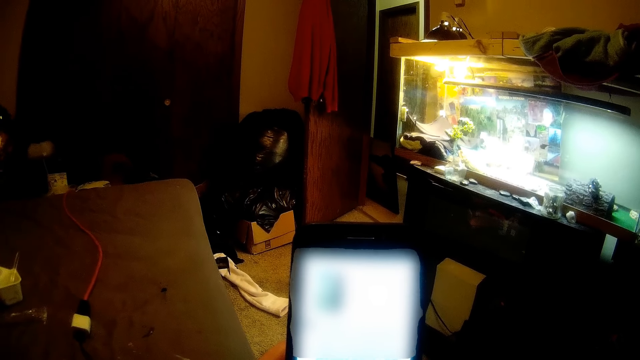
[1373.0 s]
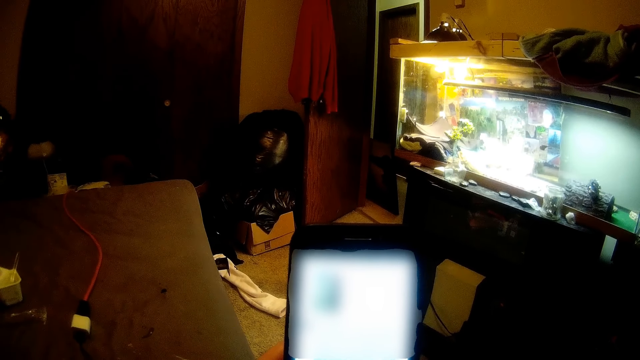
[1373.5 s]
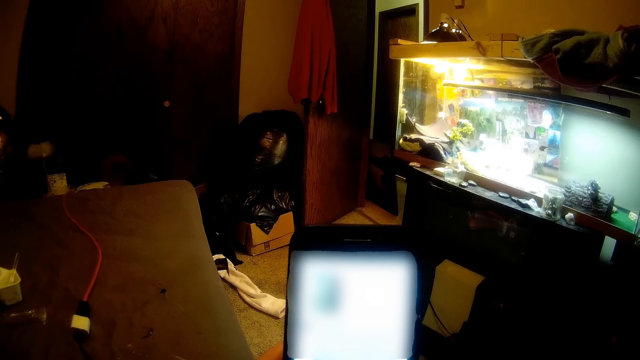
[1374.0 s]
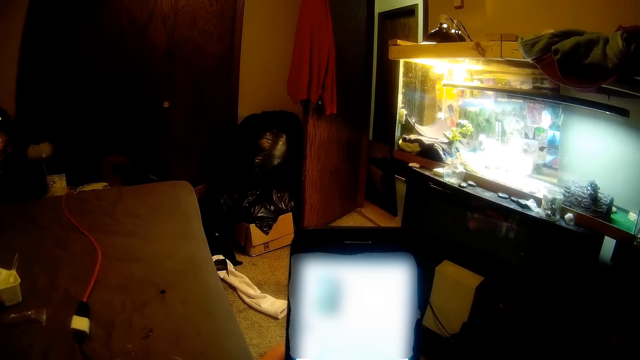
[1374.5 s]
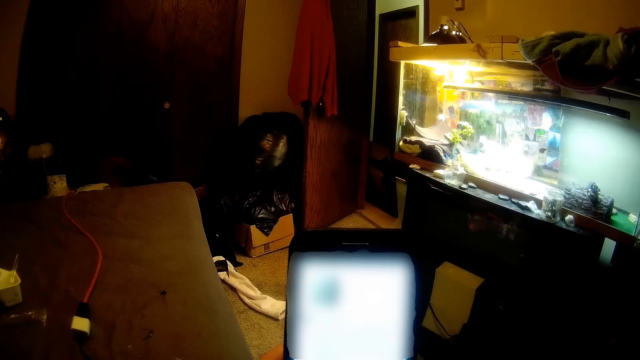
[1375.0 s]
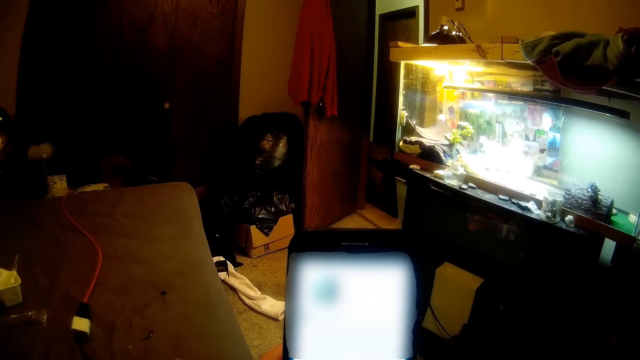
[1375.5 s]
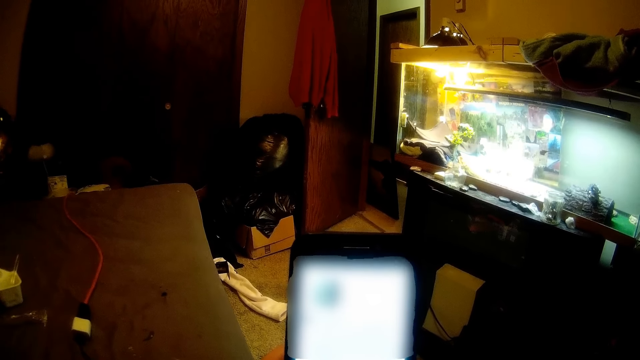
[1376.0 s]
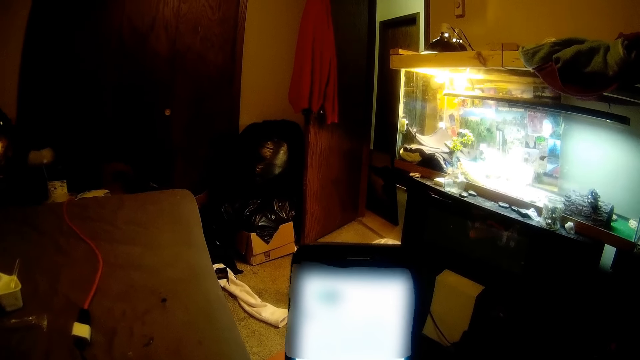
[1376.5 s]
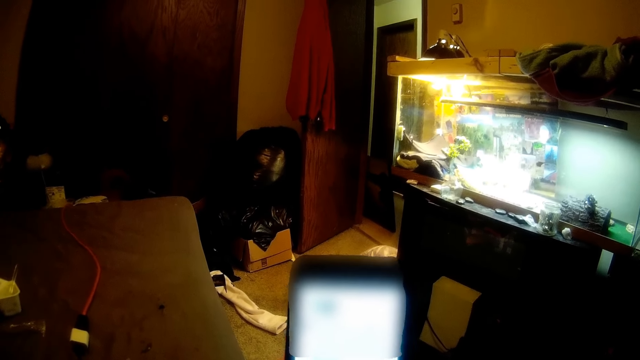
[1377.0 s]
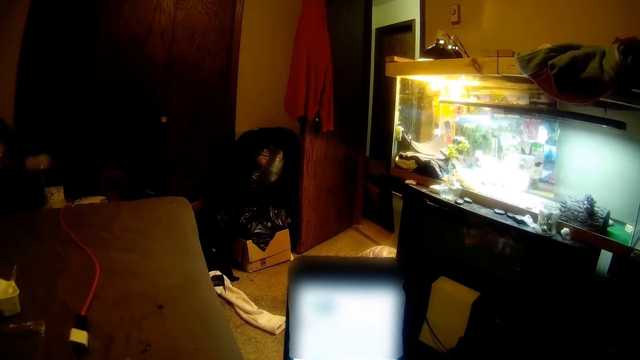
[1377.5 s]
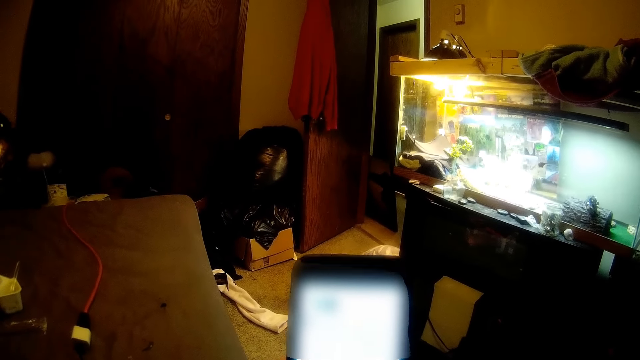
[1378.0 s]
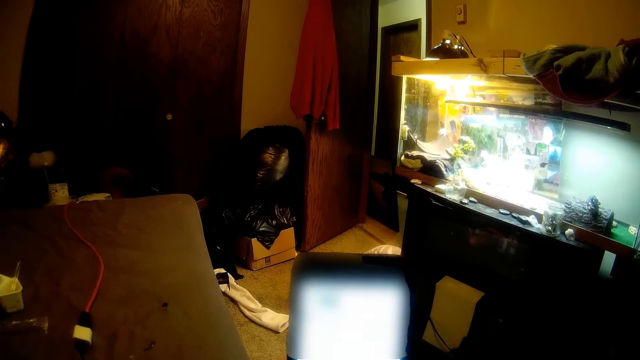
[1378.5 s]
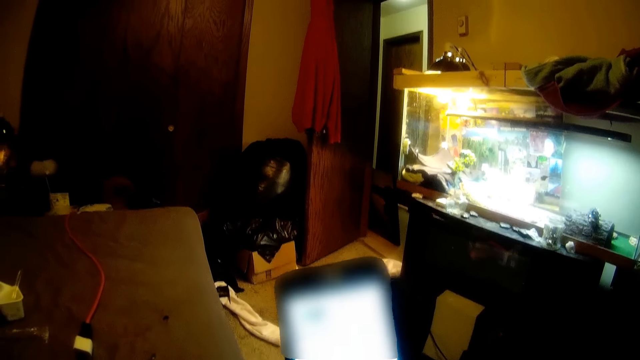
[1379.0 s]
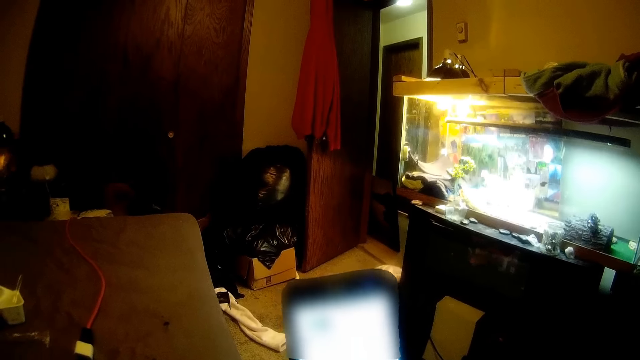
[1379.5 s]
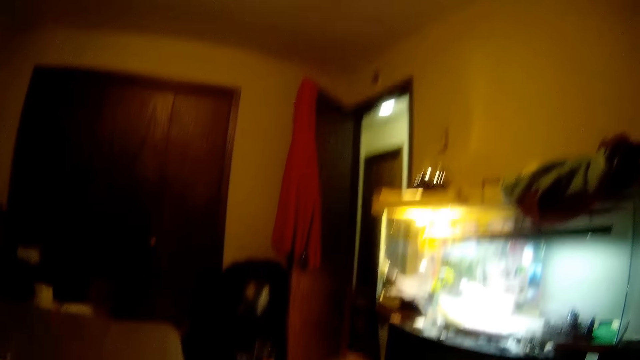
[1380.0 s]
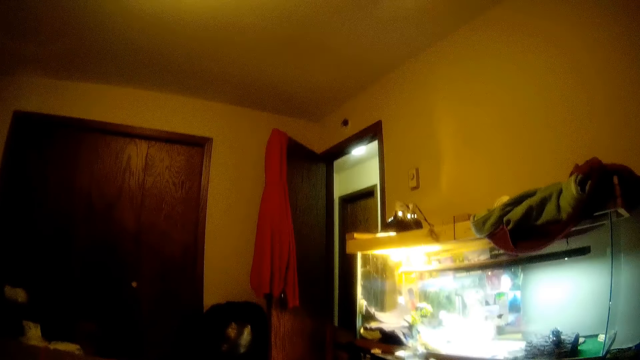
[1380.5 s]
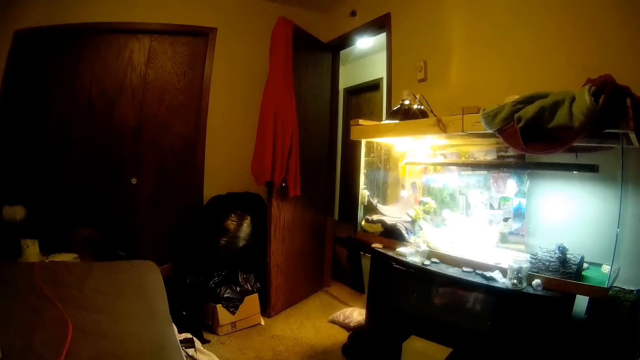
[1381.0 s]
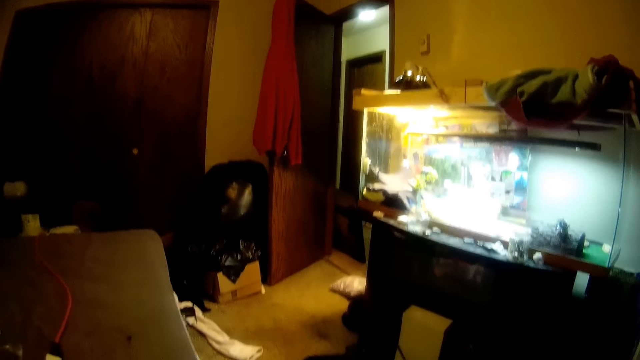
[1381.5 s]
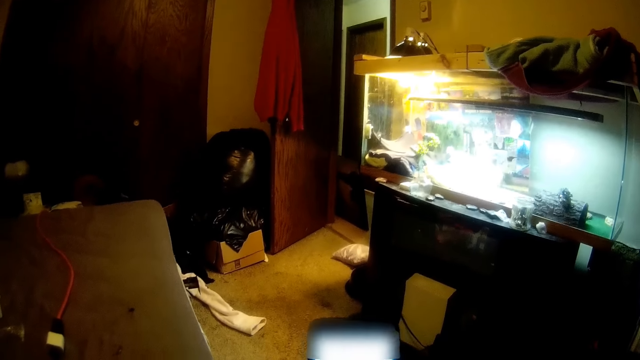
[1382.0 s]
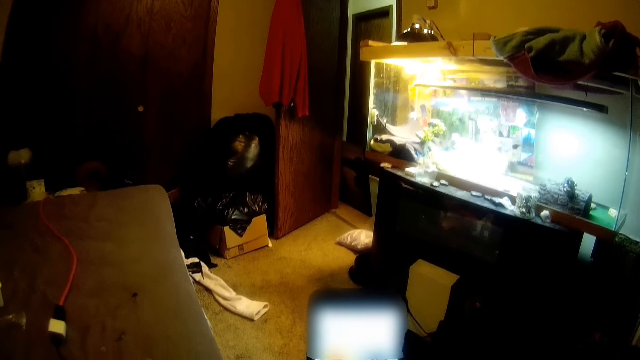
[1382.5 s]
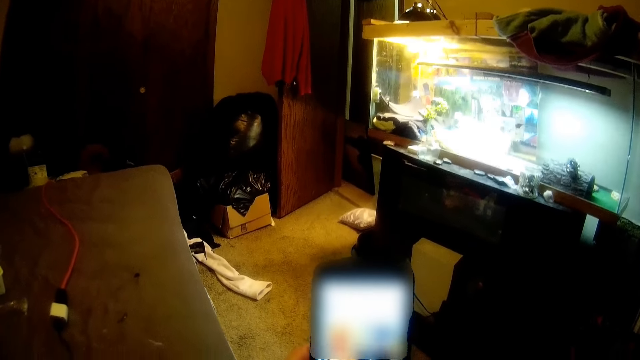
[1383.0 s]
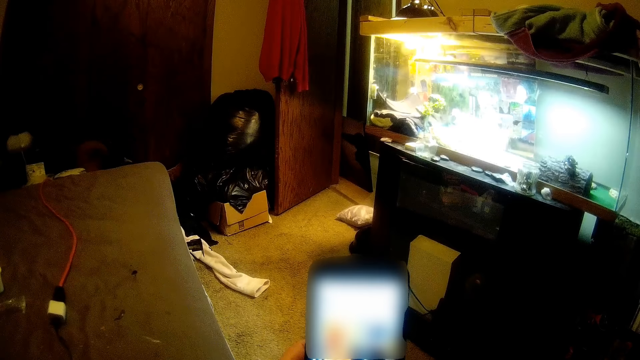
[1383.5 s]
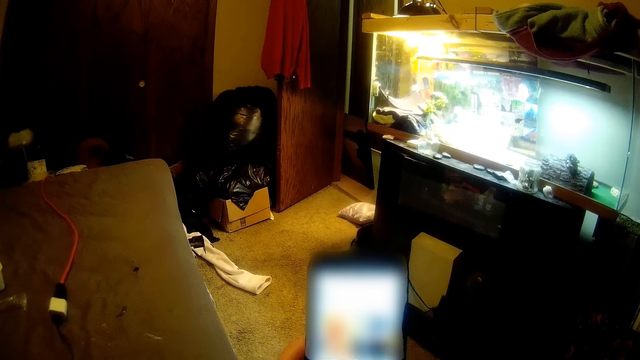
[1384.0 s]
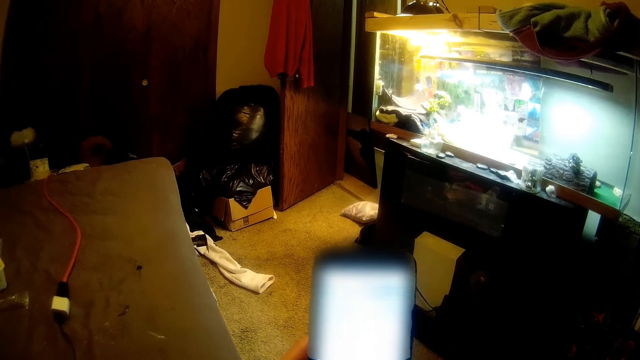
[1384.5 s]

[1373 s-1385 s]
The camera wearer scrolls the phone. They converse. They scroll the phone.

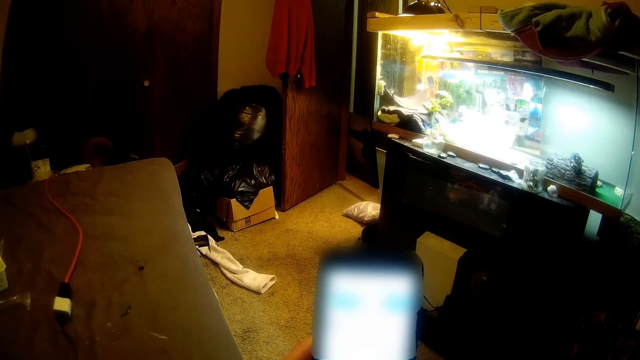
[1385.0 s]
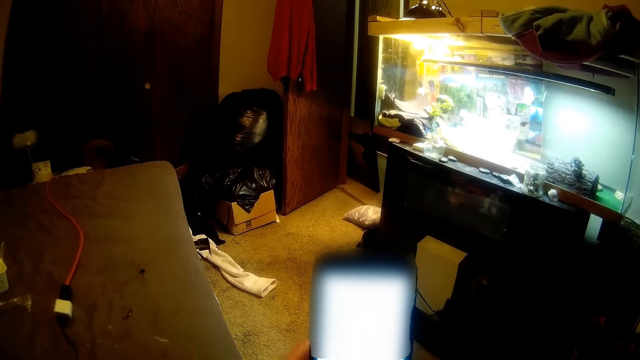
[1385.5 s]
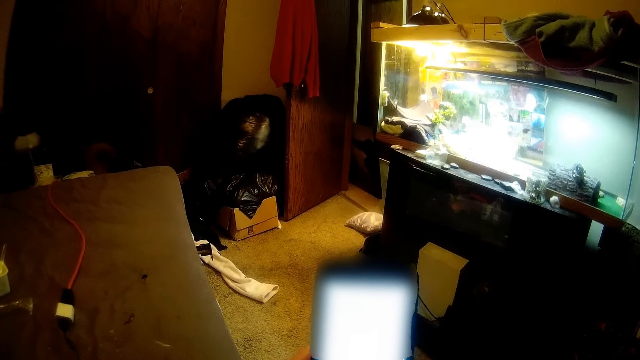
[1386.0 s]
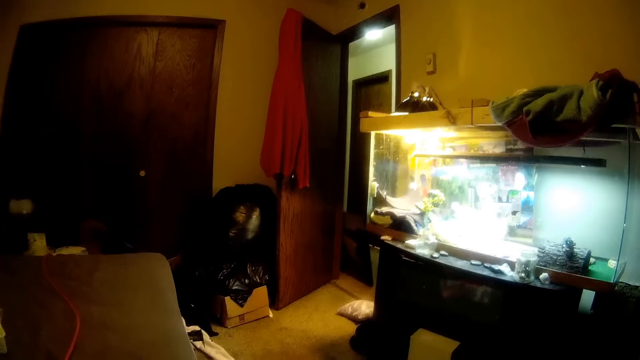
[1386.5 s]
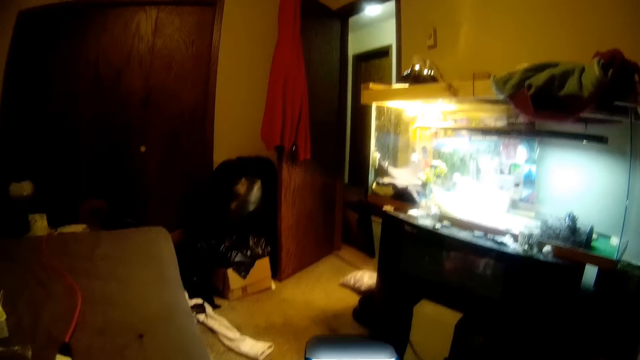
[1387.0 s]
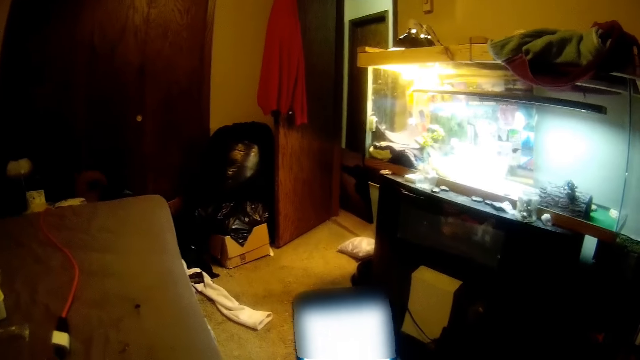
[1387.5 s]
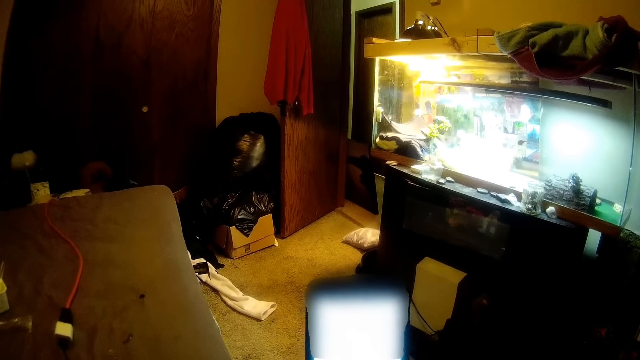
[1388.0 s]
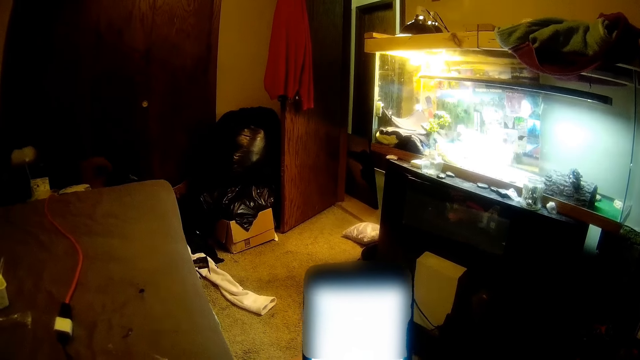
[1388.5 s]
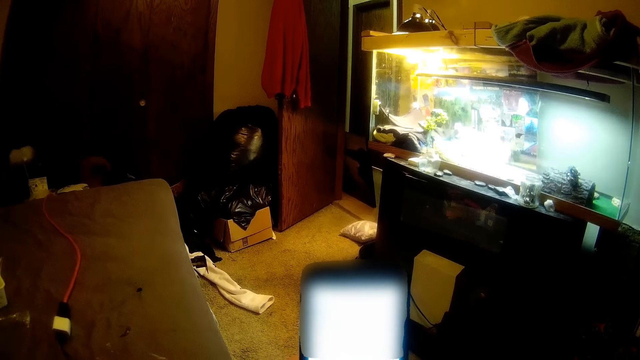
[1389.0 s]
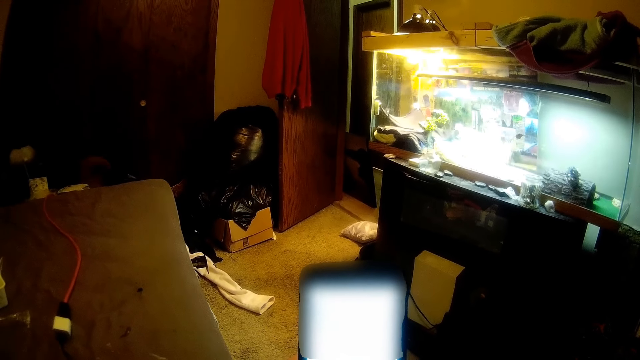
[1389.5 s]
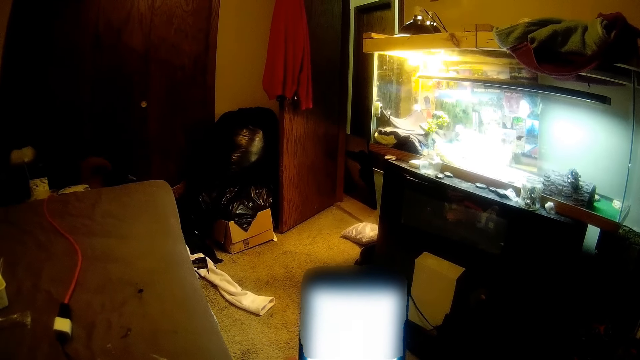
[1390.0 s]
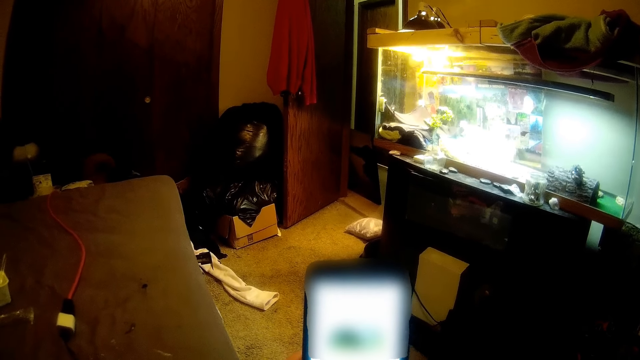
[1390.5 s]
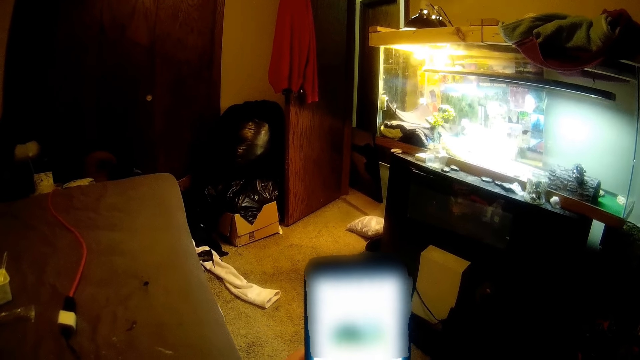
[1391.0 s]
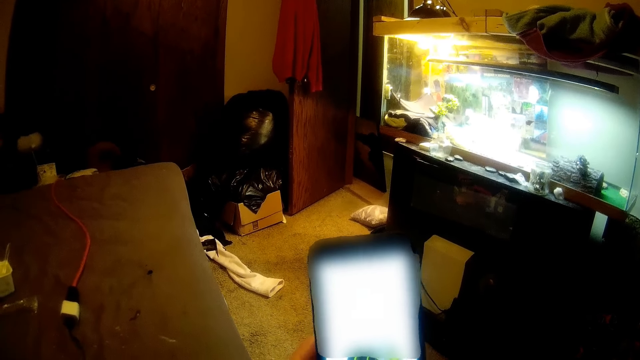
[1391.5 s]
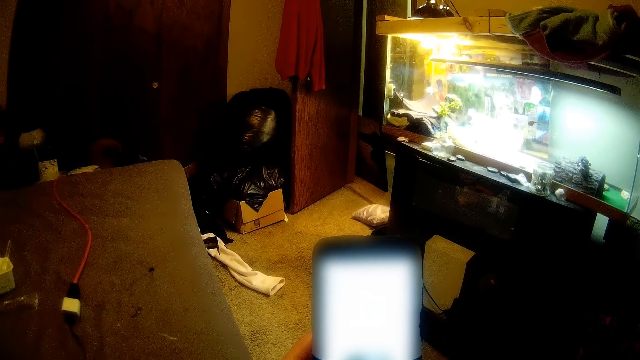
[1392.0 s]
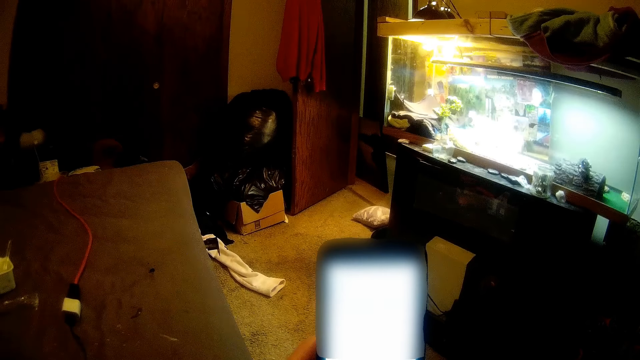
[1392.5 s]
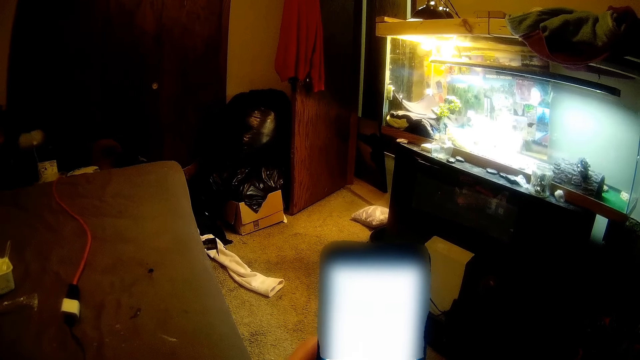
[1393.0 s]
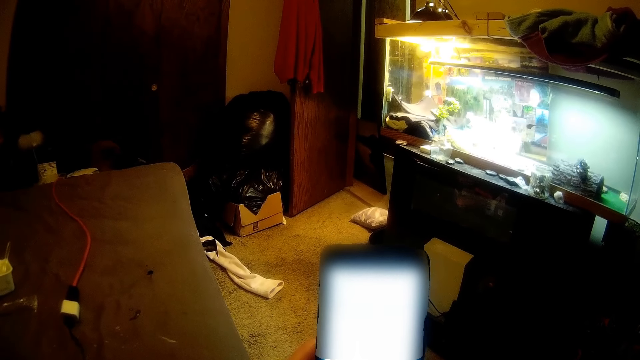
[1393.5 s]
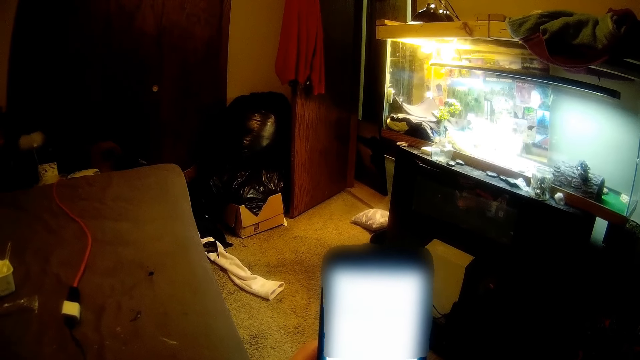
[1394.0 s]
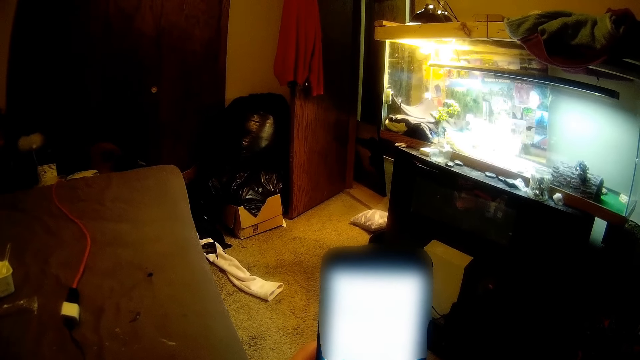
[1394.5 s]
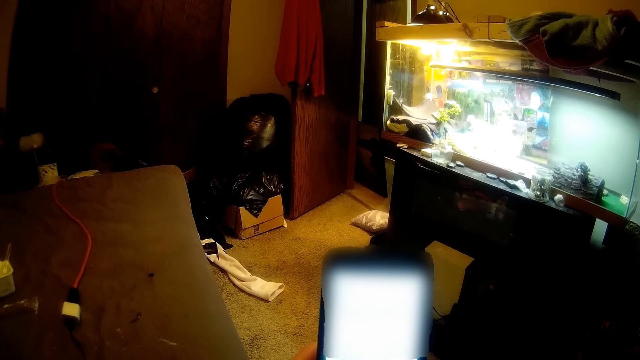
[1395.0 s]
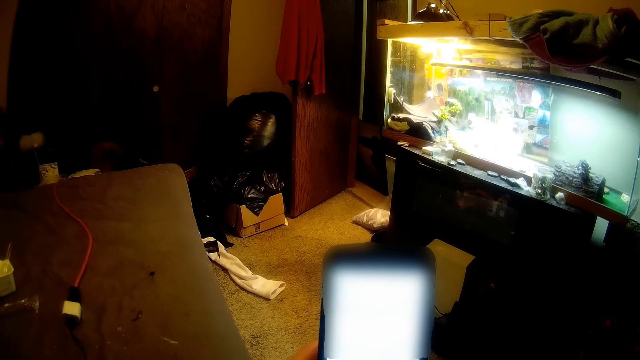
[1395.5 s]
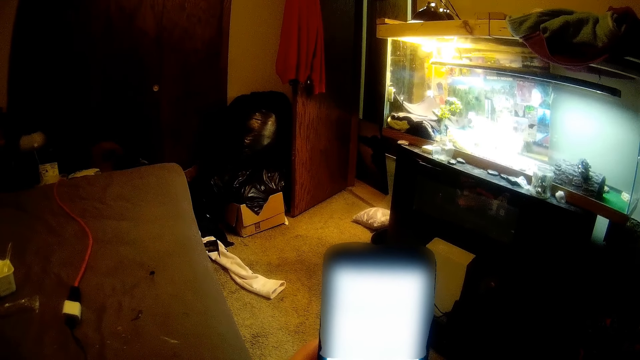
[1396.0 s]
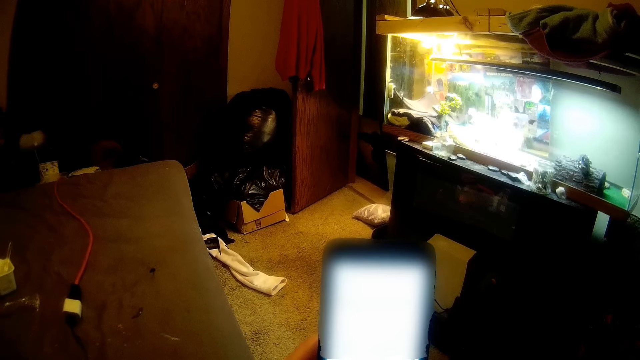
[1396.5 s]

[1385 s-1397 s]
The camera wearer converses. They scroll on the phone. They look at the phone.
